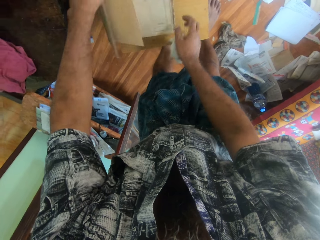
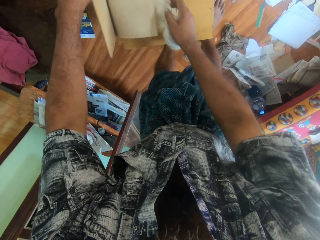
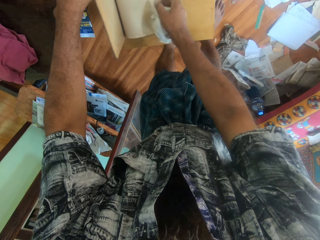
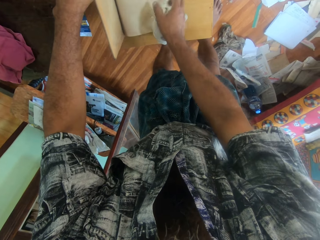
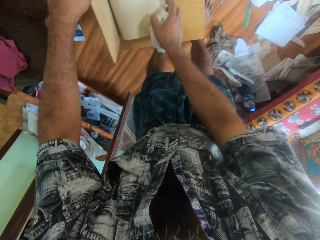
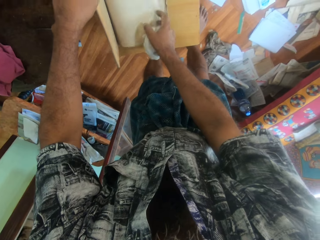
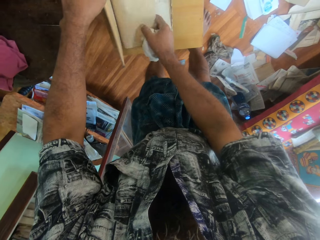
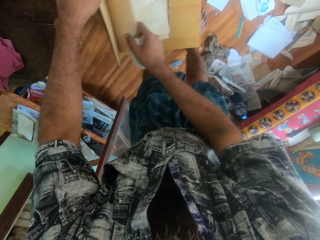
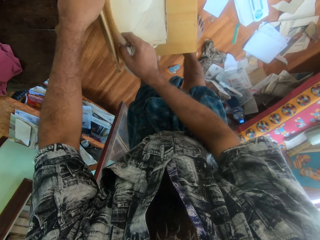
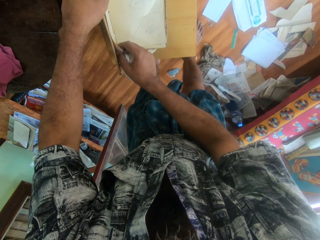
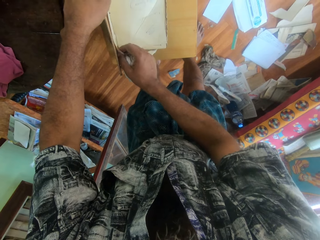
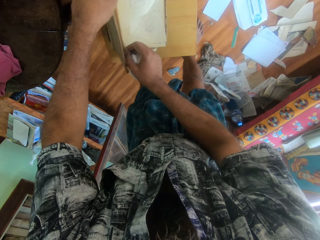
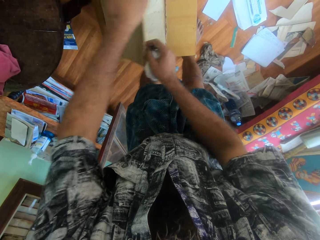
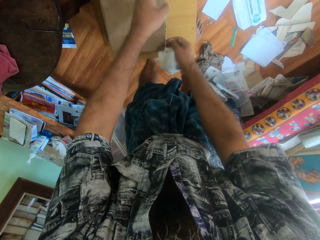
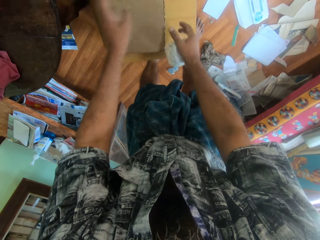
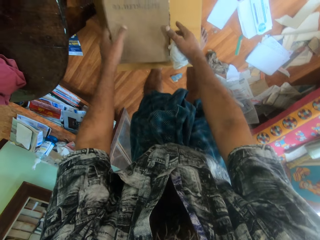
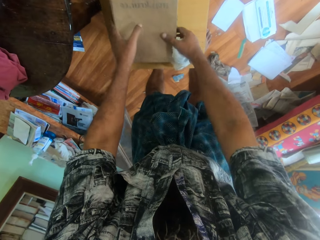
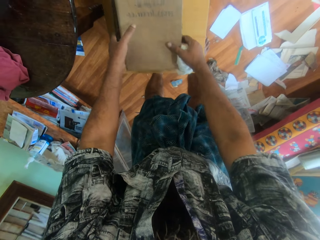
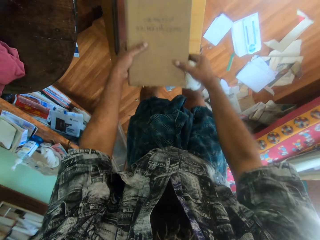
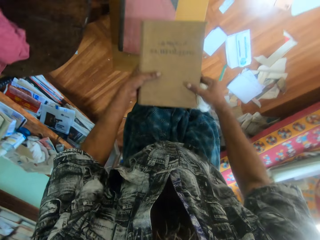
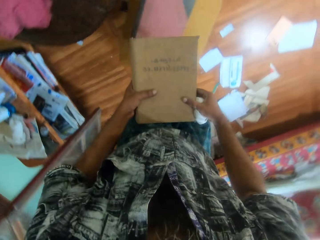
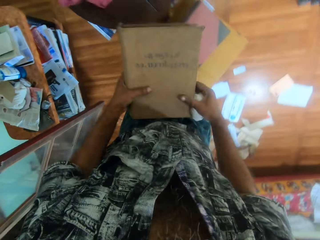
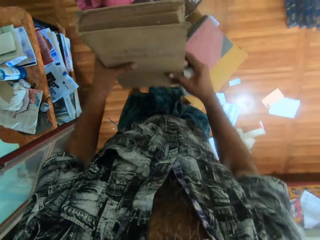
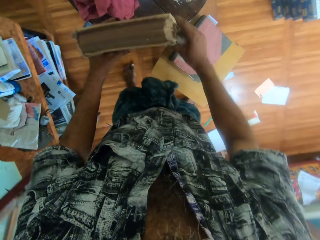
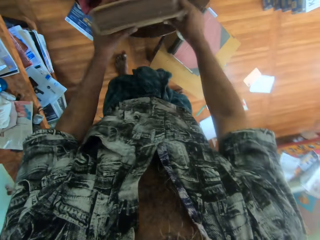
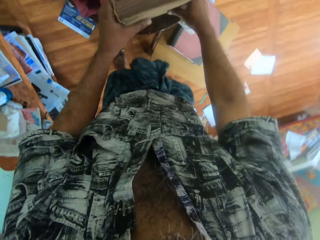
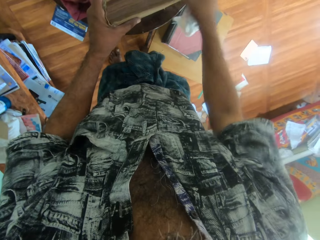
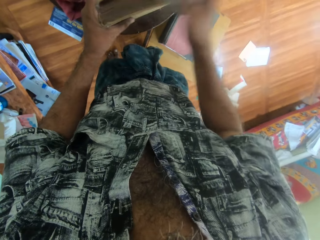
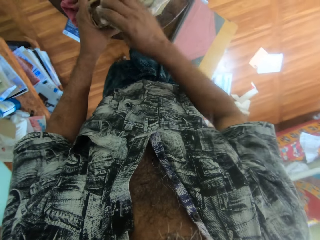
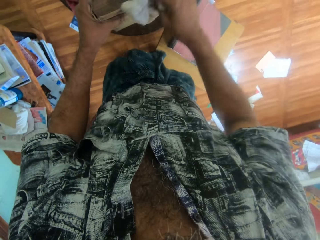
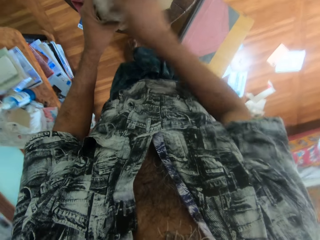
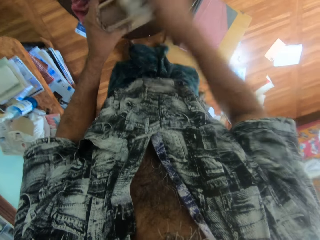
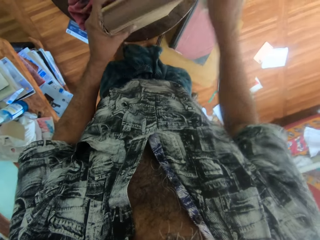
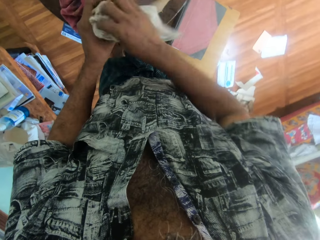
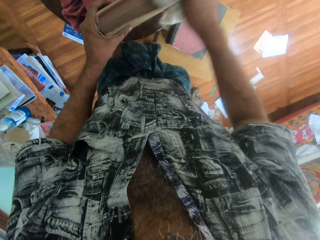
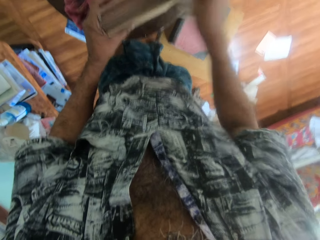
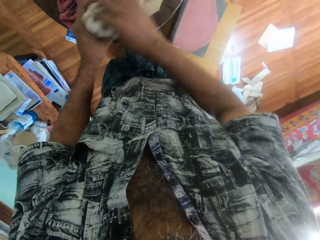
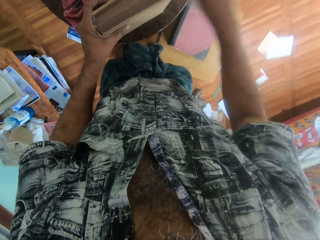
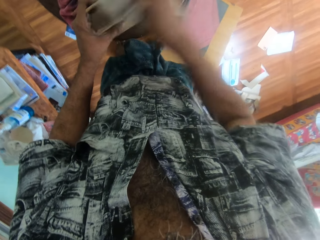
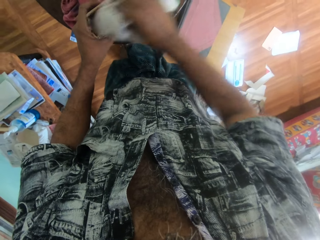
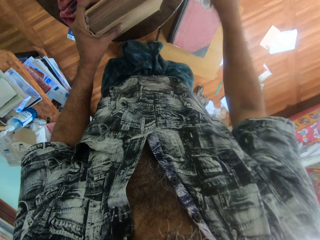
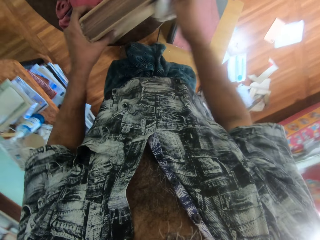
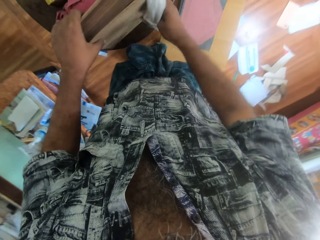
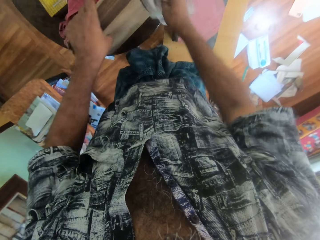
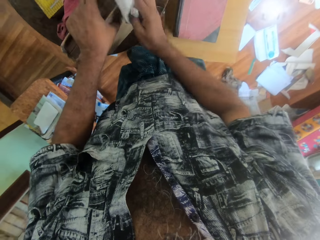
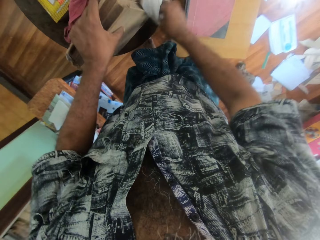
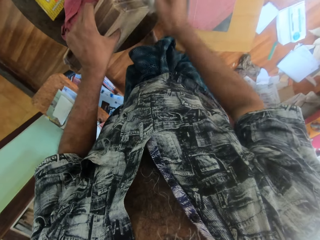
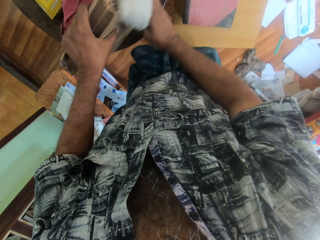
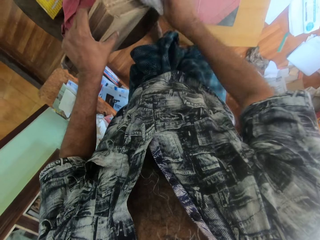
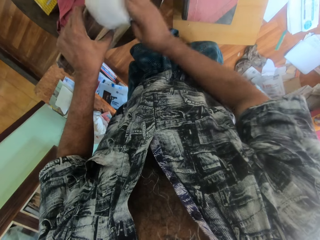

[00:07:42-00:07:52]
The camera wearer touches a page in the book on the book on the stool with his right hand. He closes the book on the book on the stool with both hands. He picks up the book on the book on the stool with both hands. He places the book on the table with both hands. He wipes the book on the table in his left hand with the napkin in his right hand.

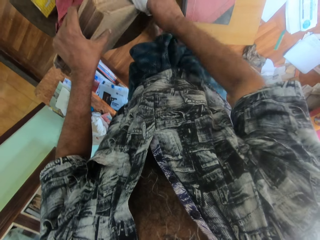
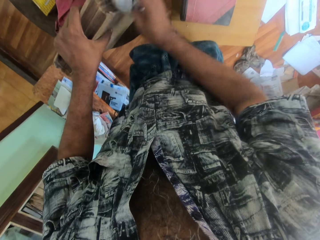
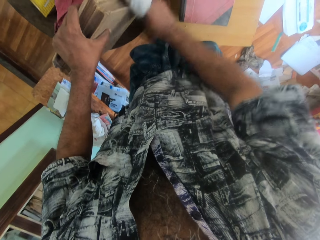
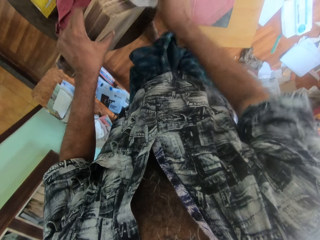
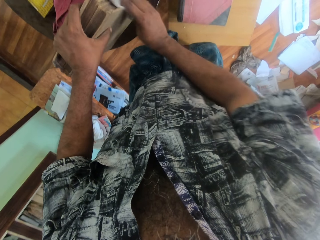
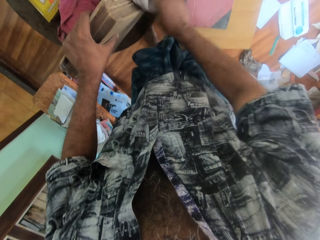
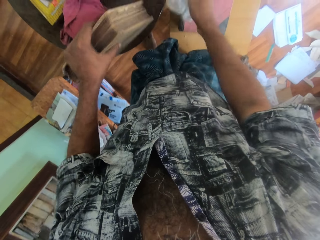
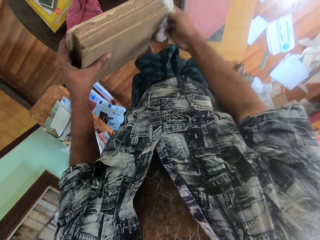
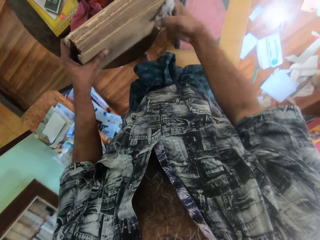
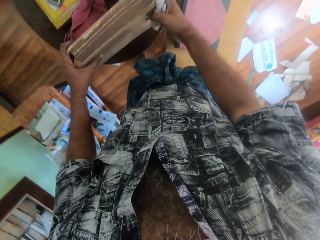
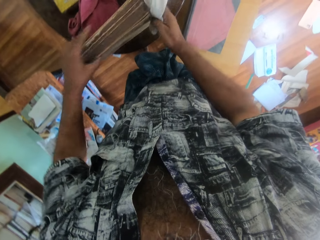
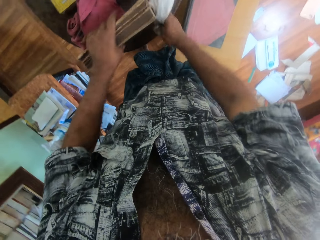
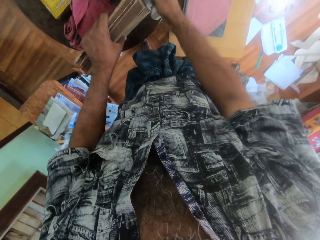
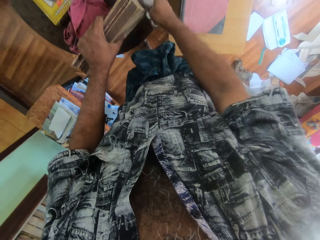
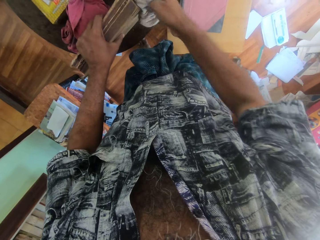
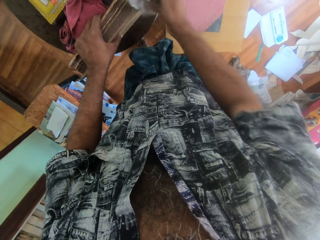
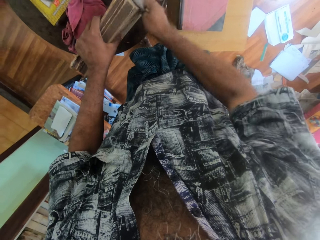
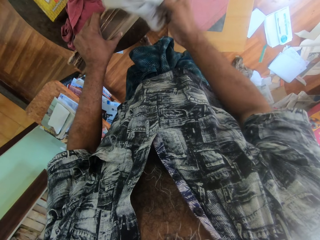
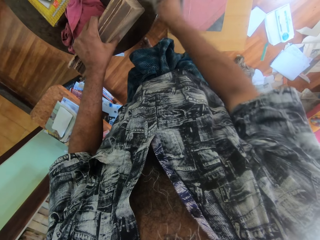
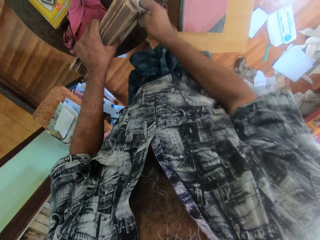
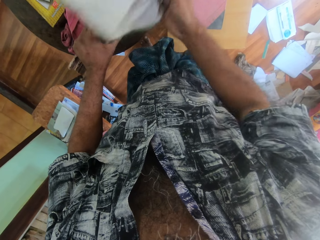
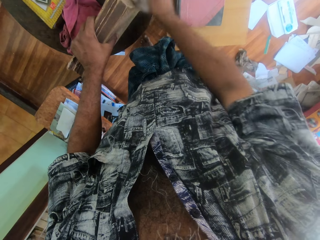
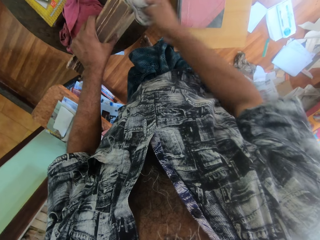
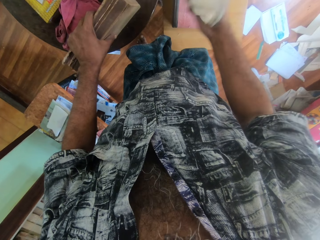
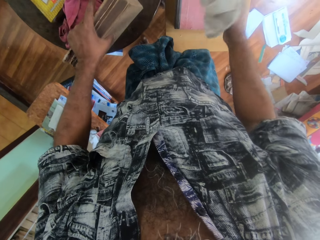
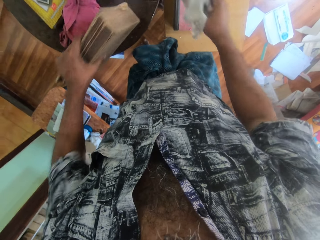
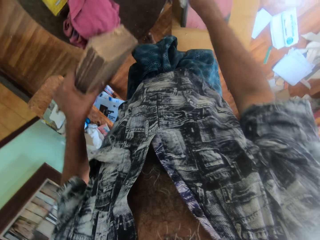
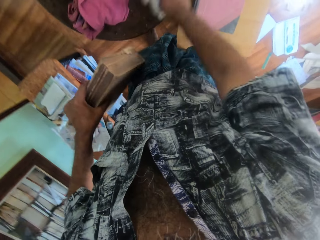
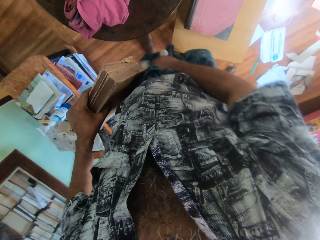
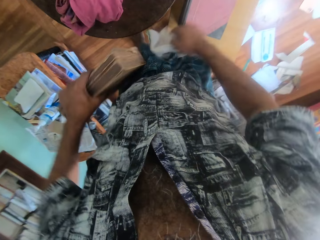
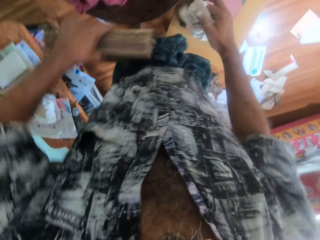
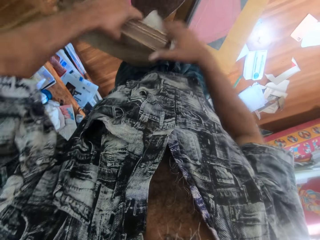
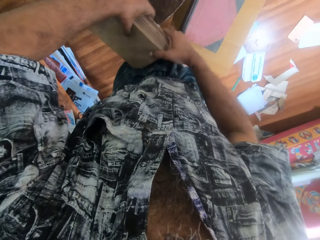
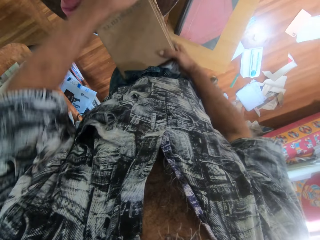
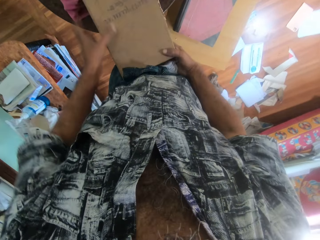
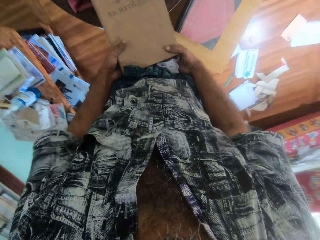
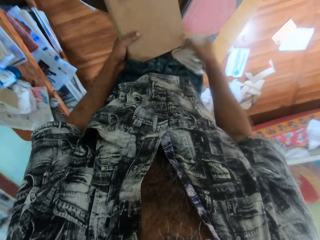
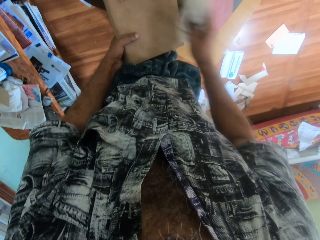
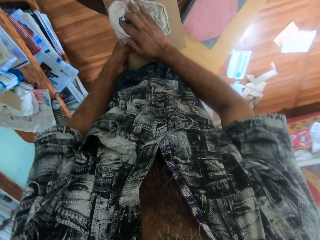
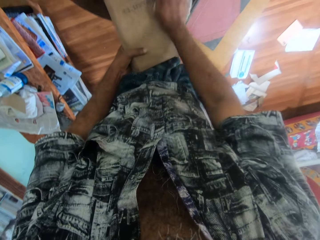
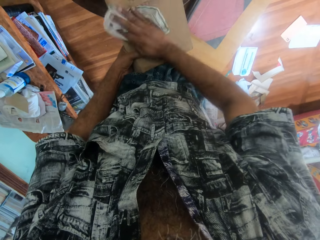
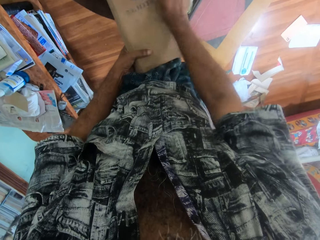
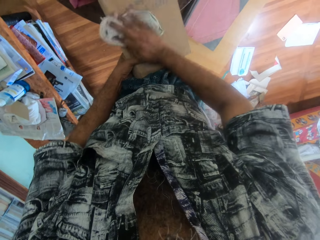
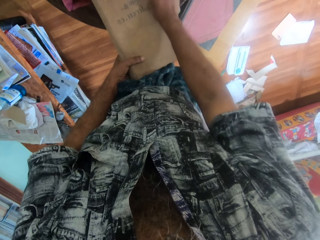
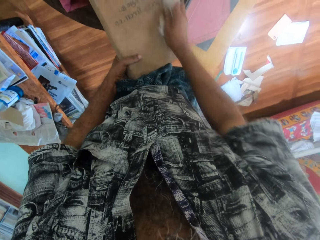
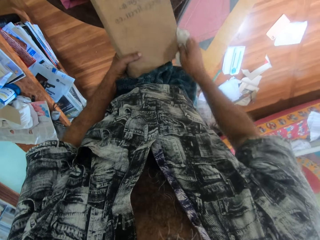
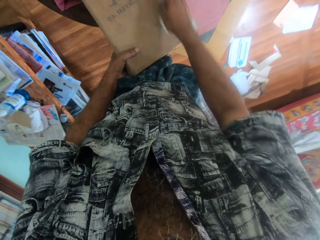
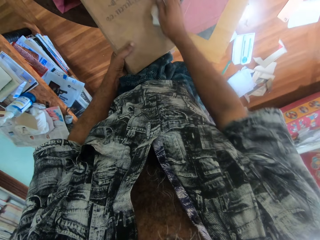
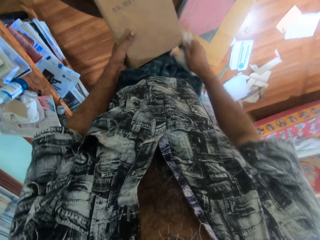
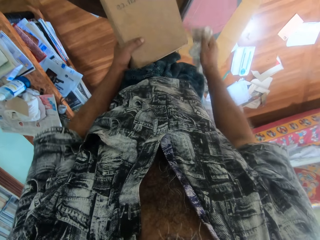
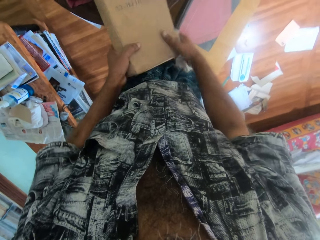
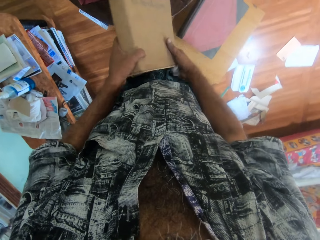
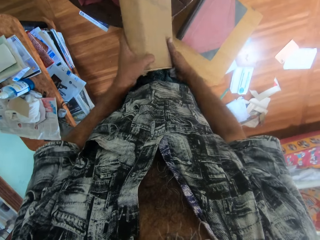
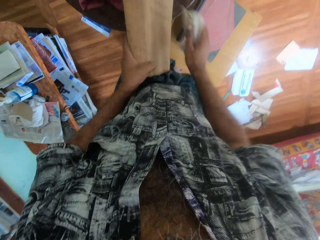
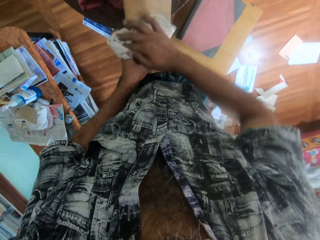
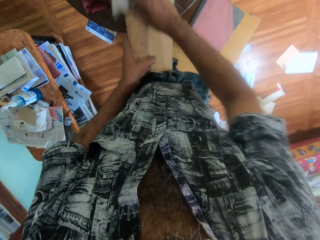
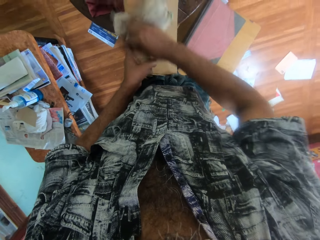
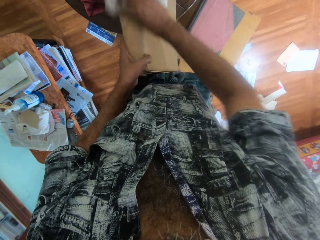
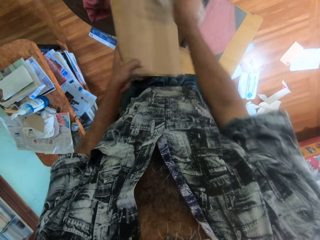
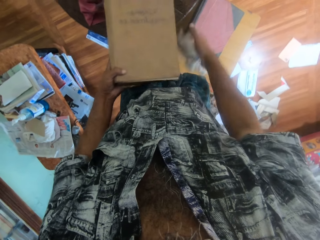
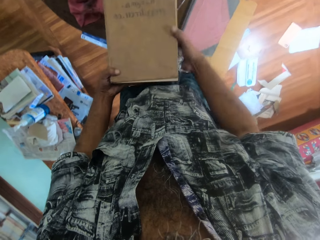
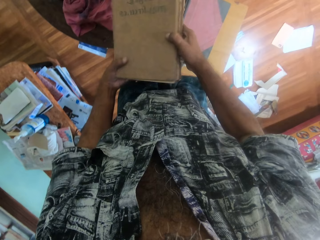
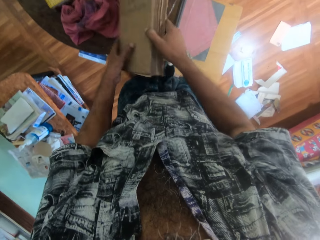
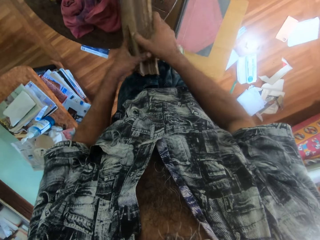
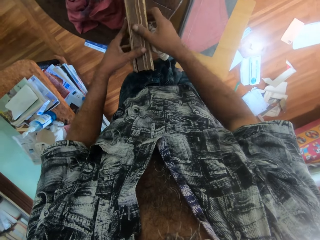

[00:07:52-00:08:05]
The camera wearer adjusts the book on the table with his left hand. He turns the book. He rubs the book with the clothing. He picks up the book on the table with his left hand. He wipes the table with the napkin in his left hand. He rubs the book with the clothing. He passes the book to his right hand. He holds the book with both hands. He passes the book to his left hand. He holds the book on the table with his left hand. He wipes the book on the table in his left hand with the napkin in his right hand. He turns the book. He rubs the book with the clothing. He picks up the book on the table with his left hand. He drops the book on the table with both hands. He turns the book.
